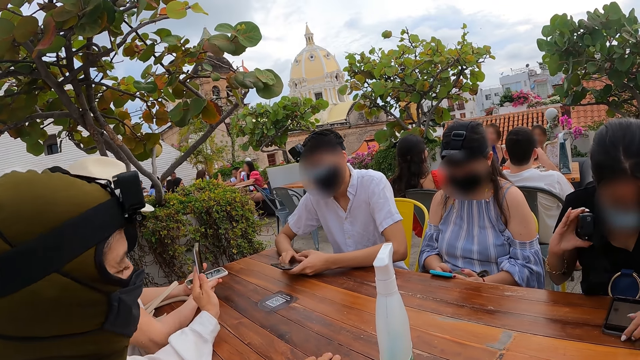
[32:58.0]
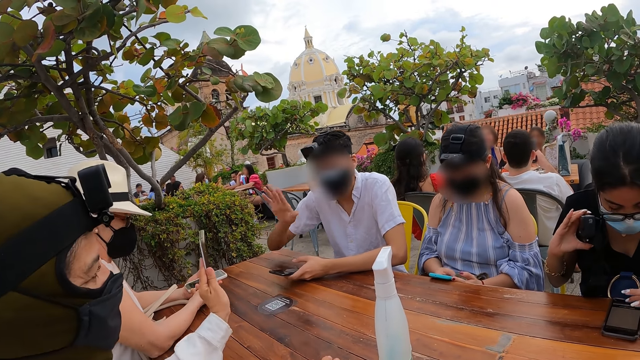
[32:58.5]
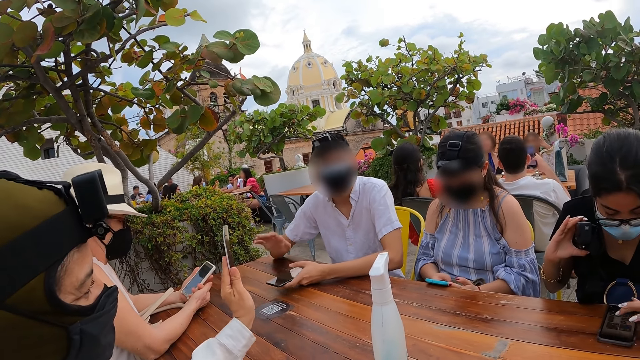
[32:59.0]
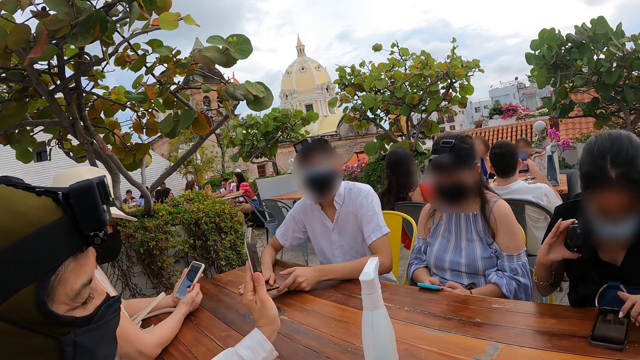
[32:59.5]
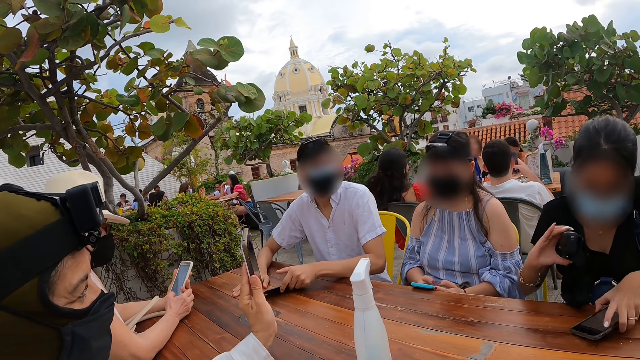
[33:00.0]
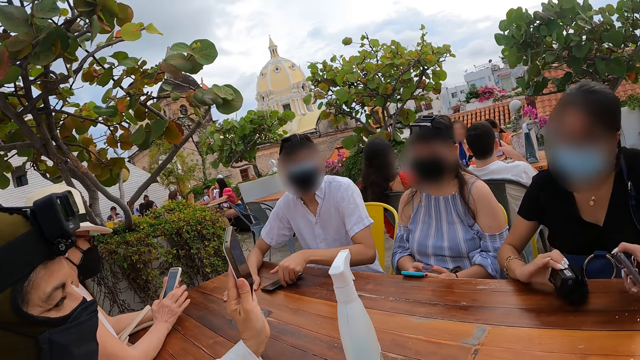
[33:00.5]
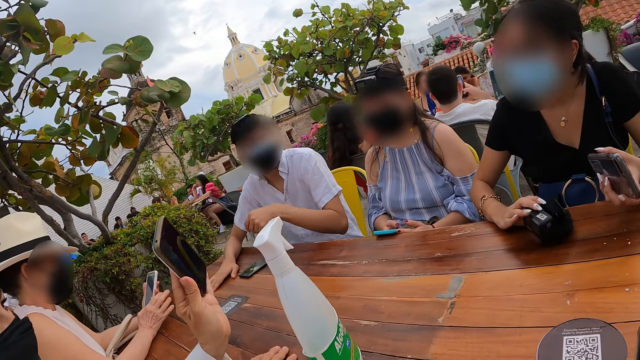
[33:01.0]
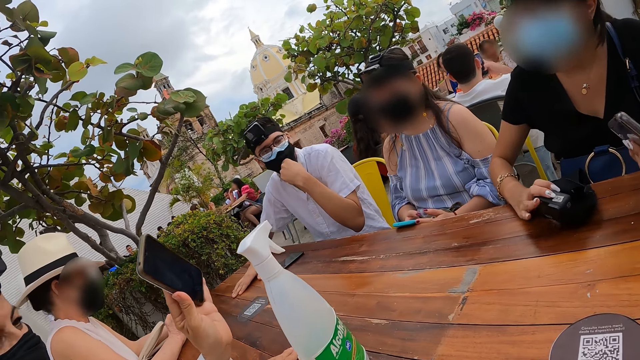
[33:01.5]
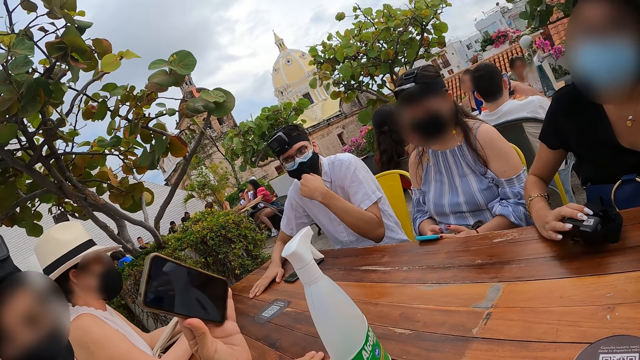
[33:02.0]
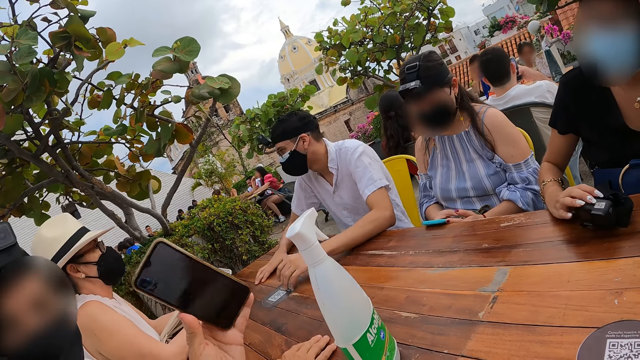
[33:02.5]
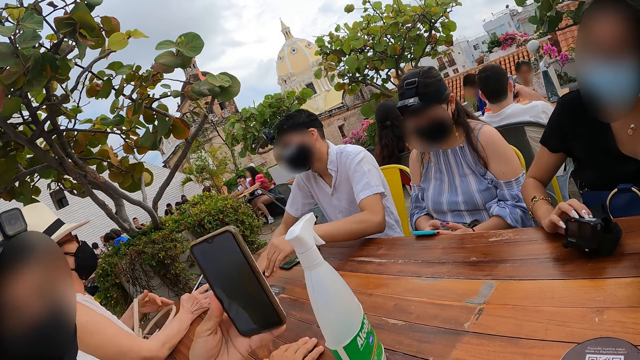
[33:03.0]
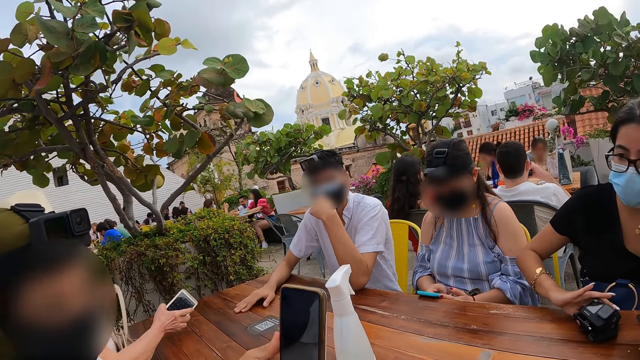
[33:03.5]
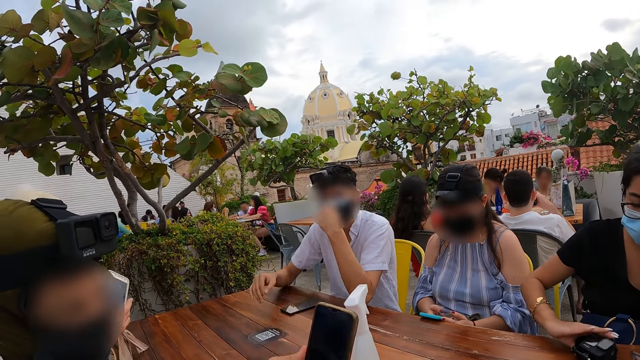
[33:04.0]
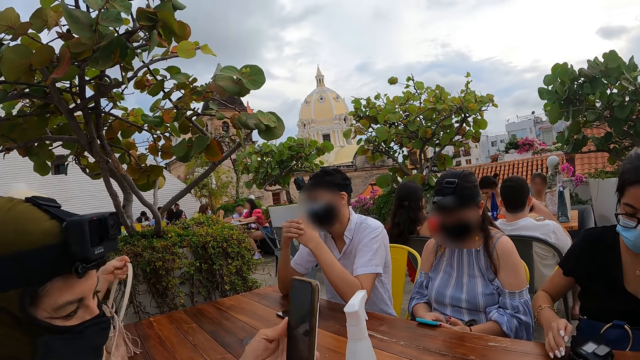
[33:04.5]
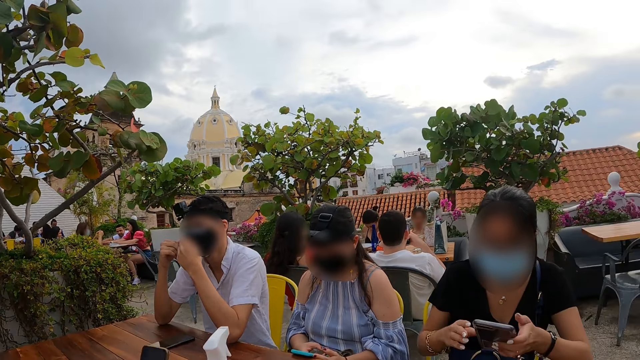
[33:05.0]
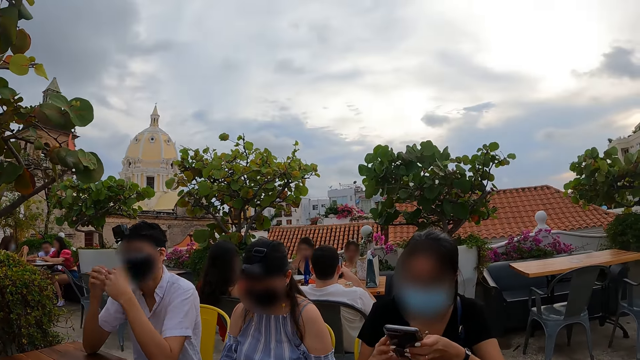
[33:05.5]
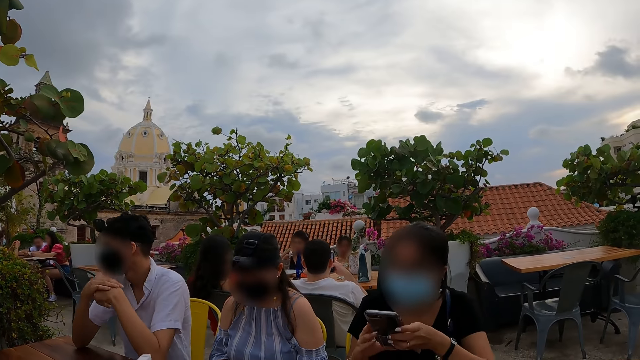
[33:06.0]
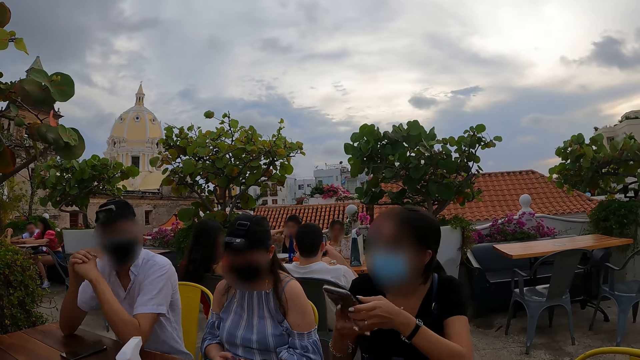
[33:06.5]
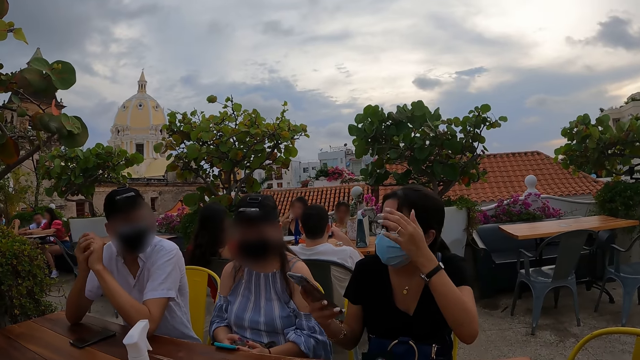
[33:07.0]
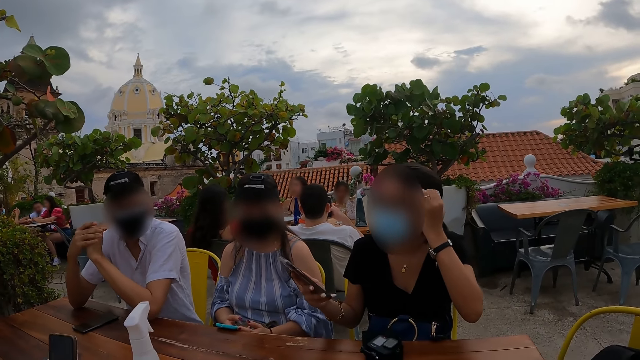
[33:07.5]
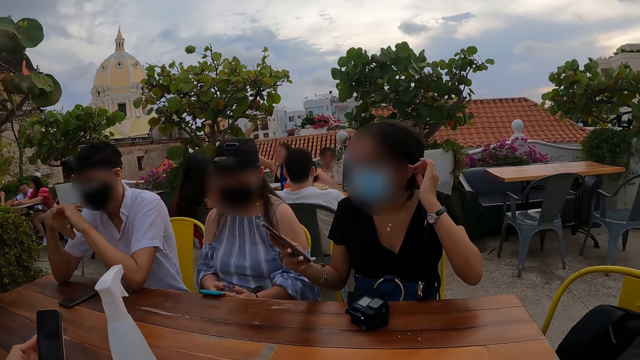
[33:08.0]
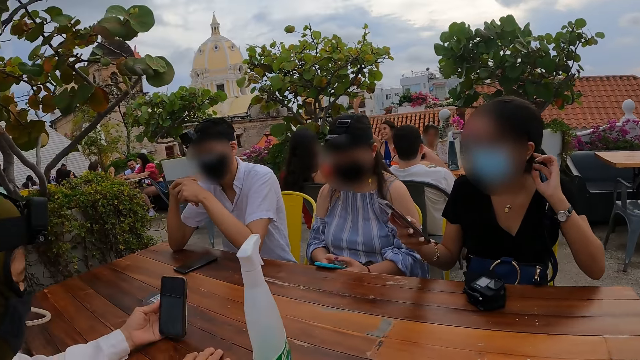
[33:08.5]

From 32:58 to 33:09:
The woman operates the mobile phone on the table with her left hand. The woman picks up the phone from the table with her left hand, drops the camera gear on the table with her right hand, and operates the mobile phone with both hands.

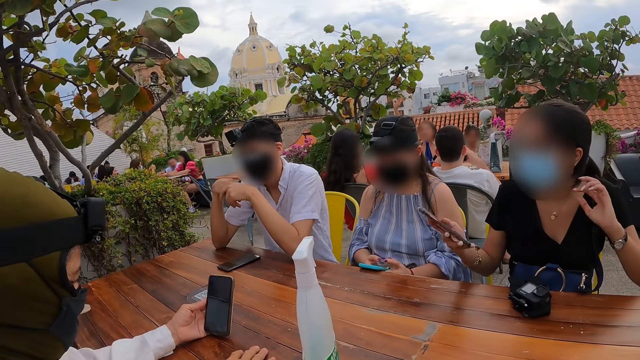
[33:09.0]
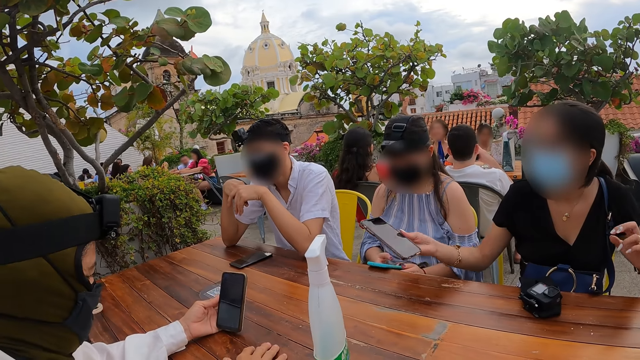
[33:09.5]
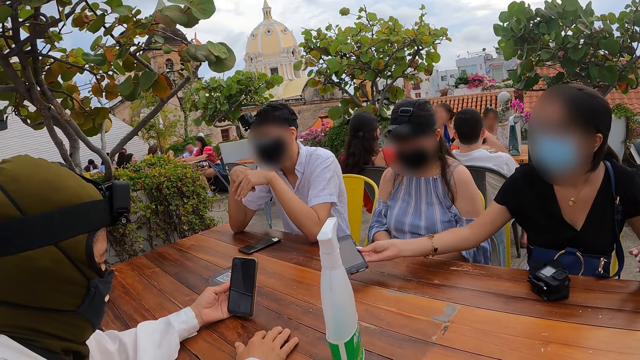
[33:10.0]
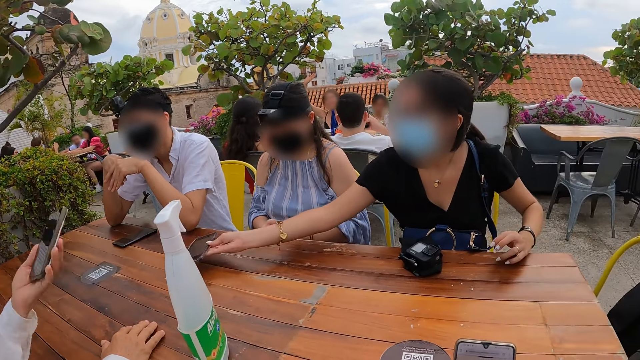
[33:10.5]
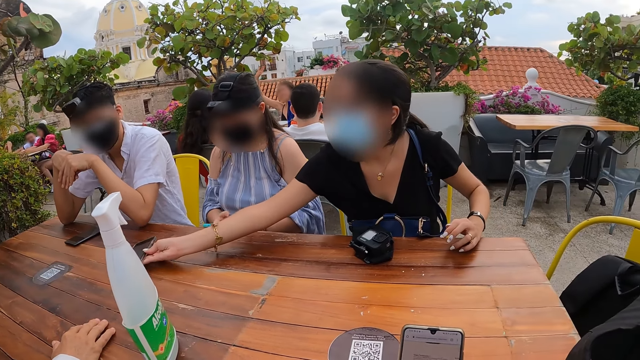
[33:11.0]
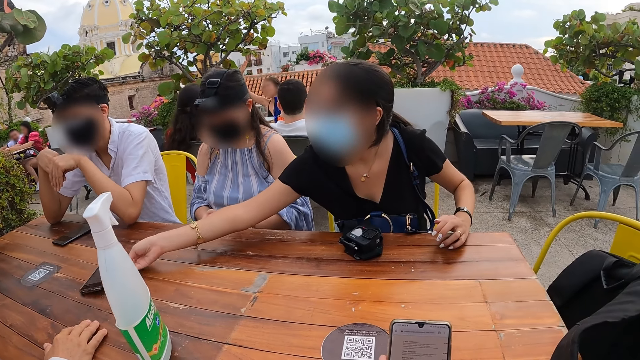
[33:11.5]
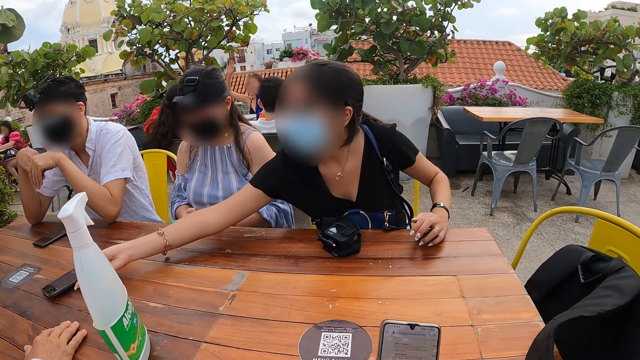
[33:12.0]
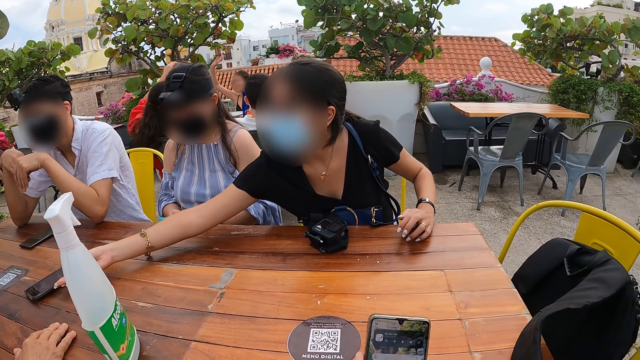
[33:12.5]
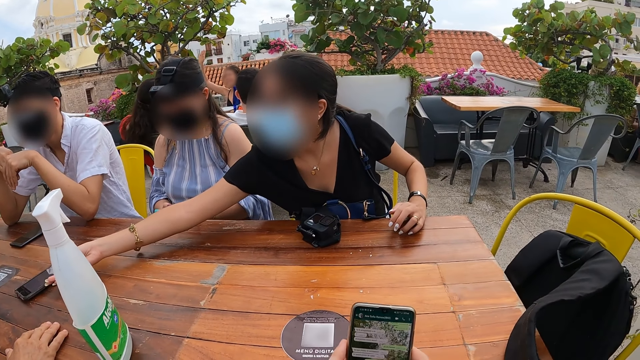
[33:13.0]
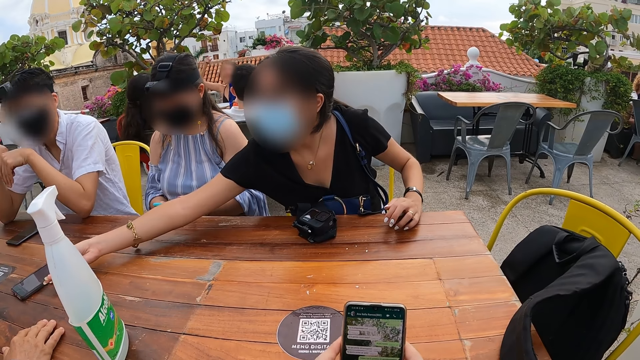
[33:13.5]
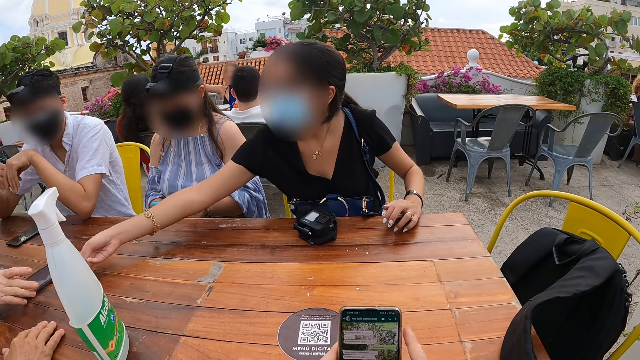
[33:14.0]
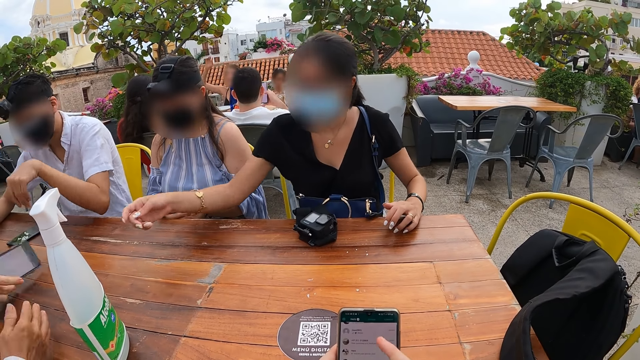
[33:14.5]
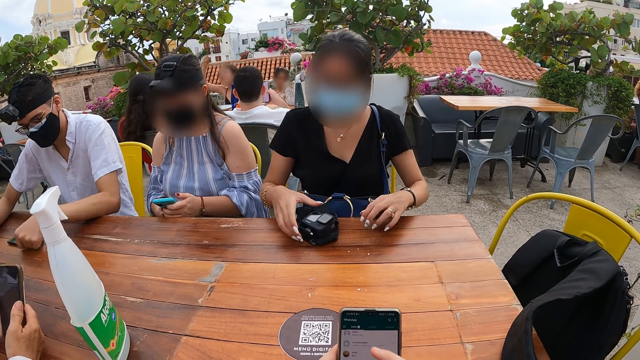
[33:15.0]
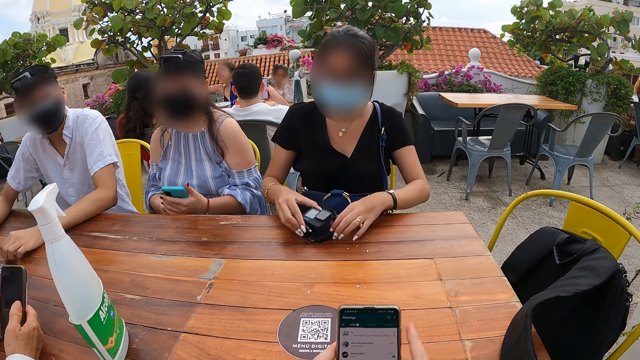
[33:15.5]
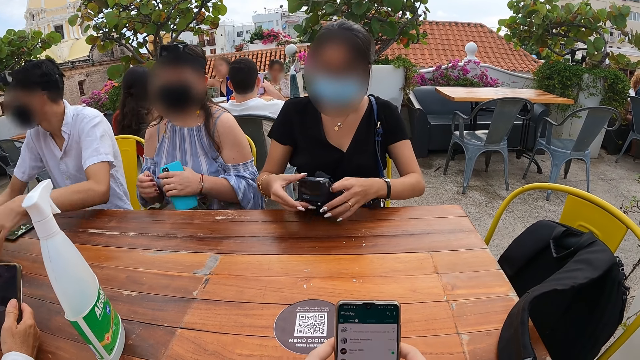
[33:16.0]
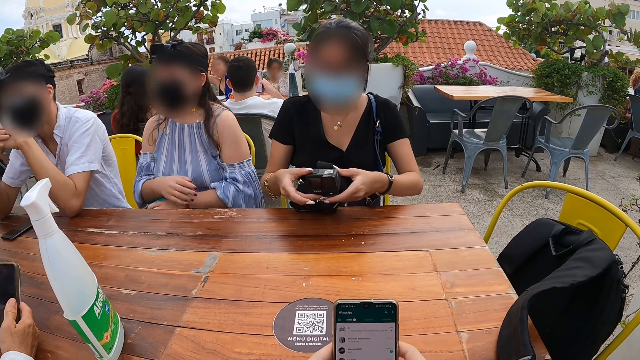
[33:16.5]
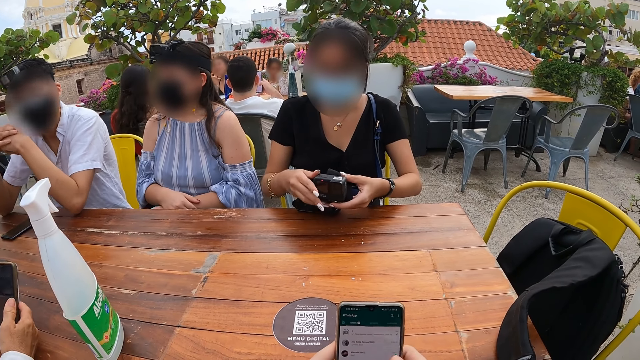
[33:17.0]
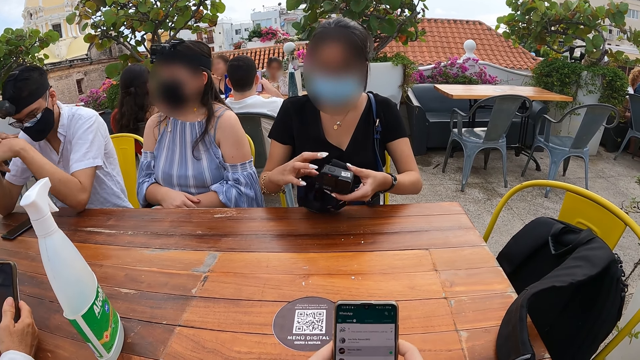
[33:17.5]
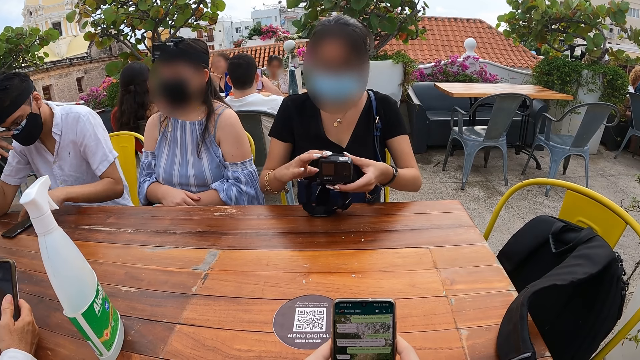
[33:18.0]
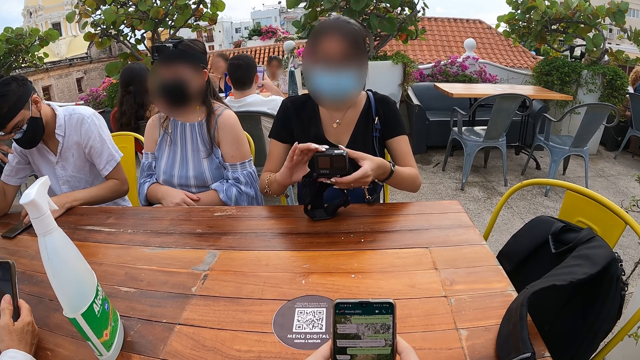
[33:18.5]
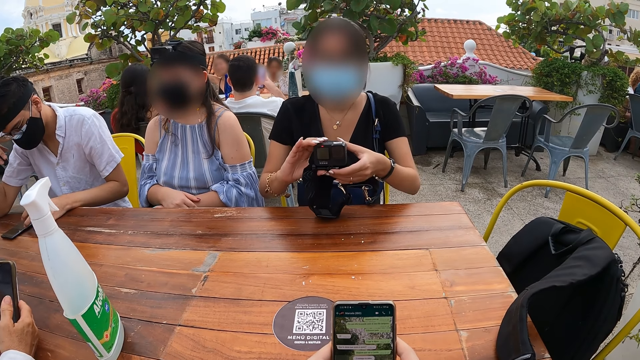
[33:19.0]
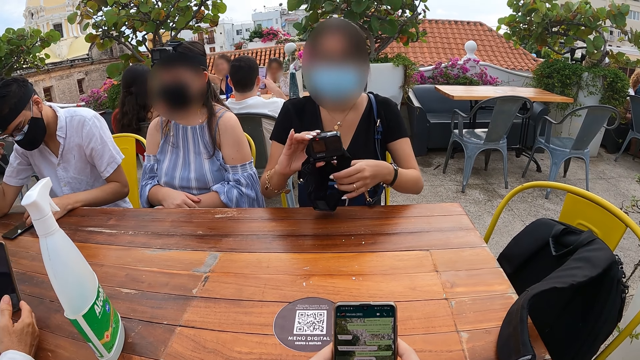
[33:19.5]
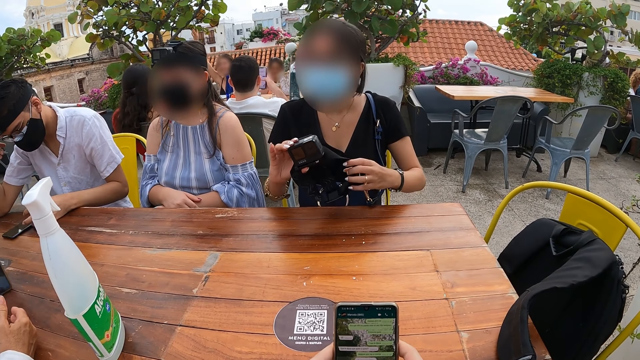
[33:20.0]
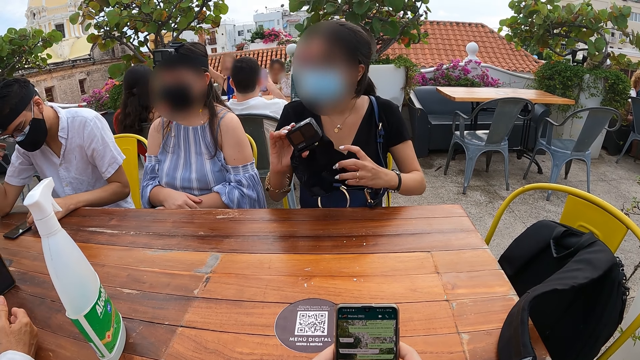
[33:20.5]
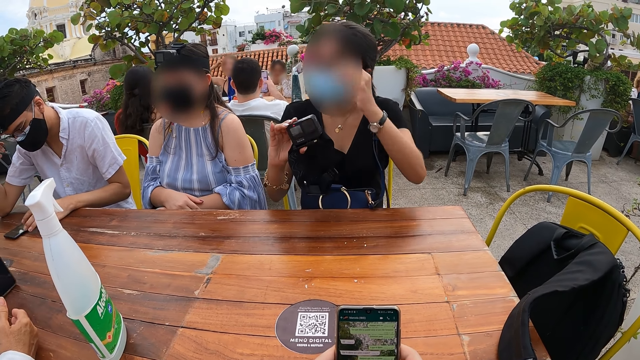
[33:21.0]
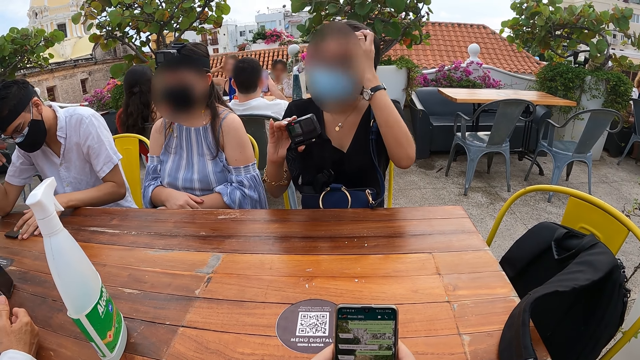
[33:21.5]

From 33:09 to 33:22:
The camera wearer operates the mobile phone with both hands. He scrolls through his phone with his left hand. Someone passes the mobile phone to a man with her right hand. A woman picks up the camera gear from the table with both hands. Another man operates the mobile phone on the table with his left hand.
